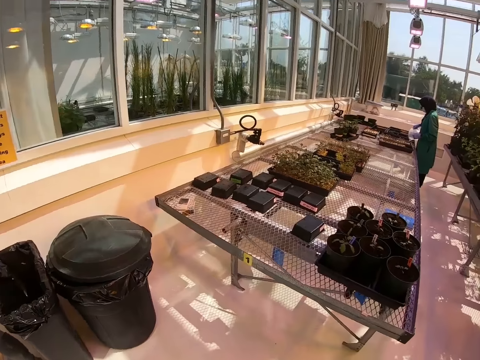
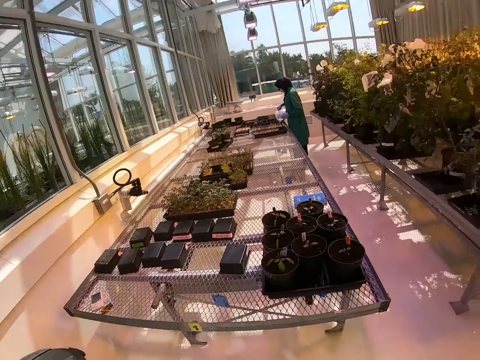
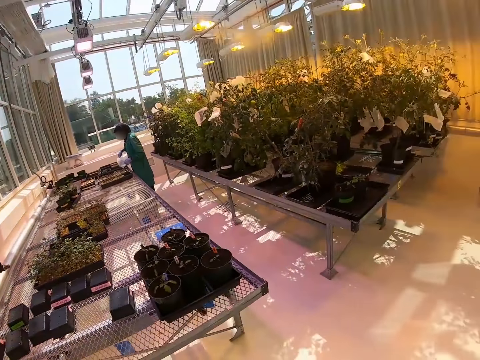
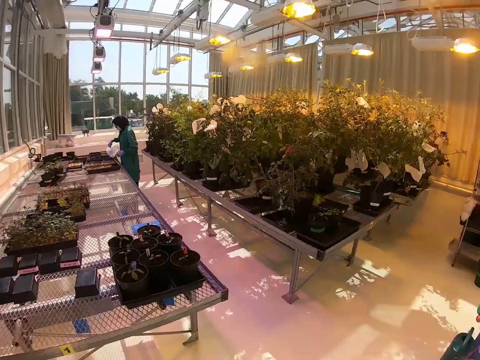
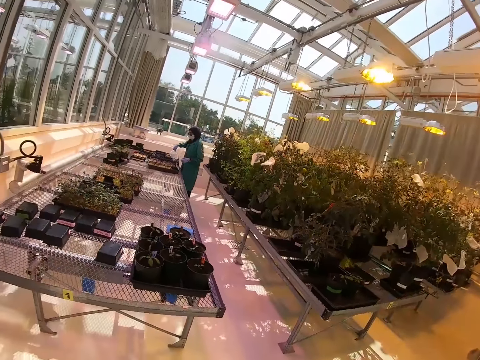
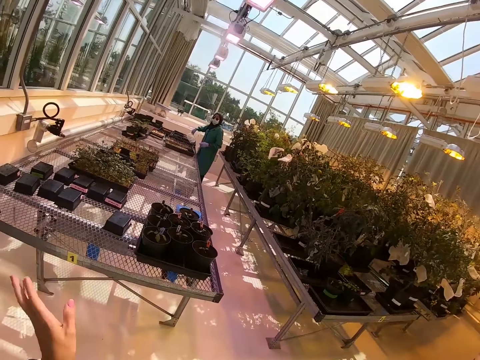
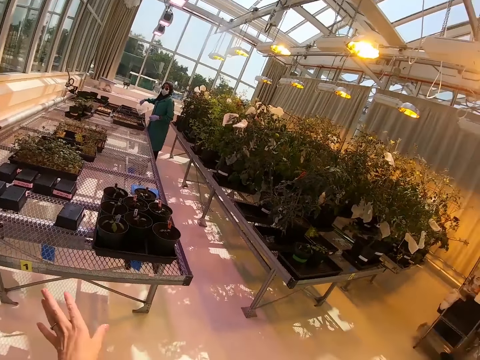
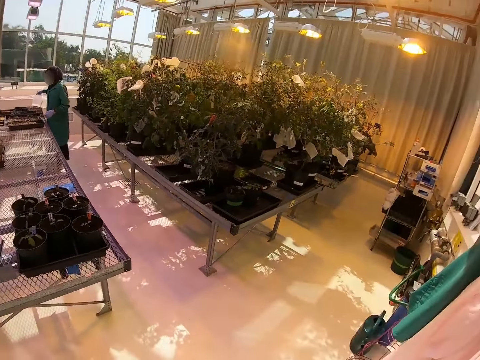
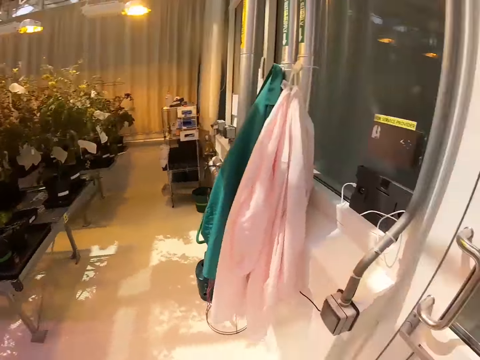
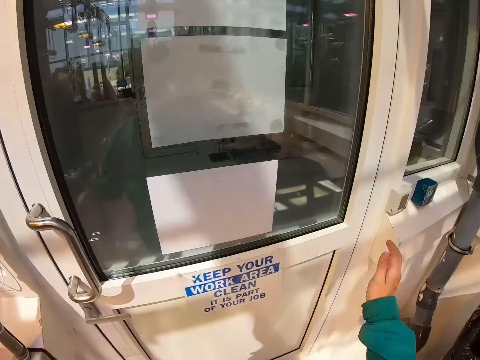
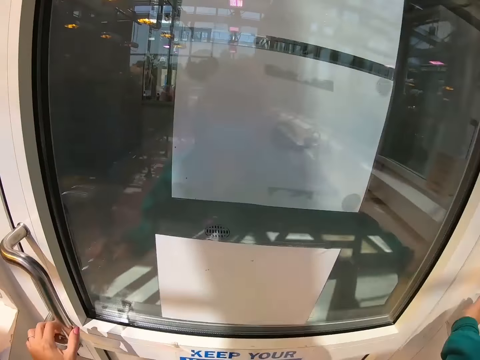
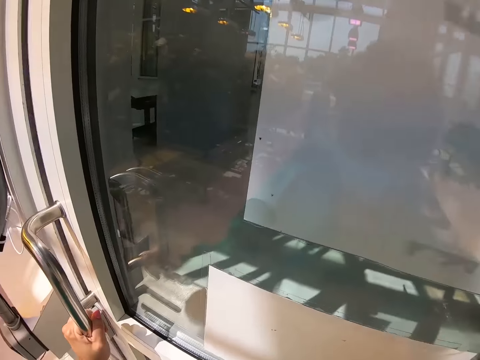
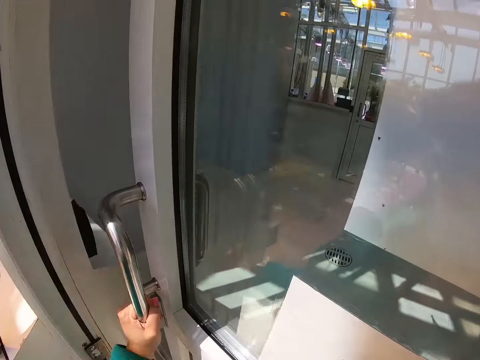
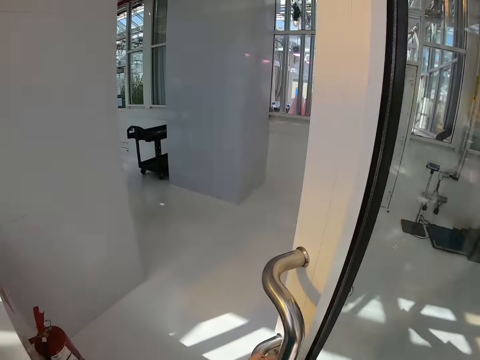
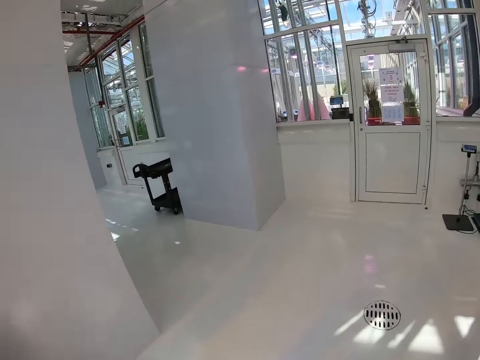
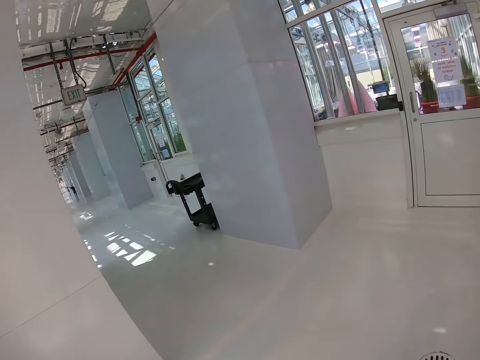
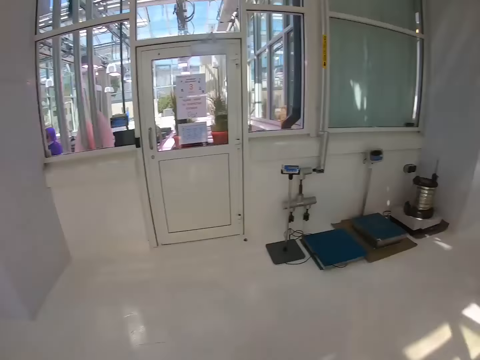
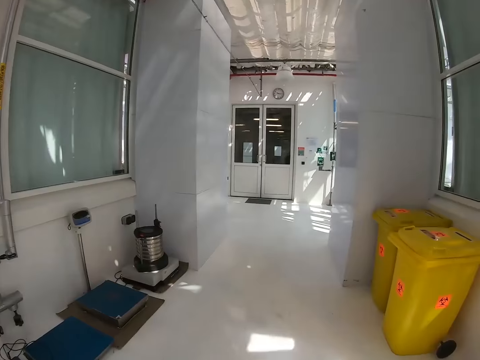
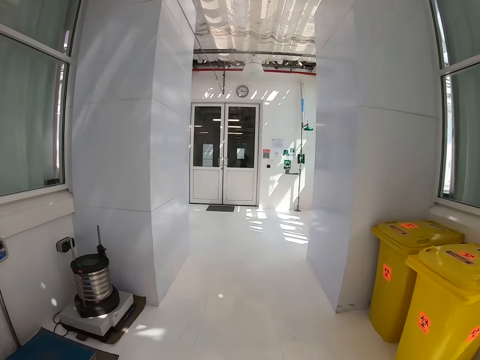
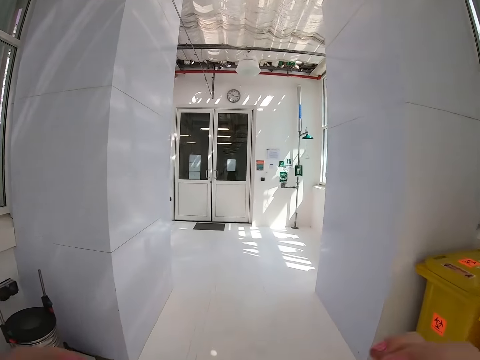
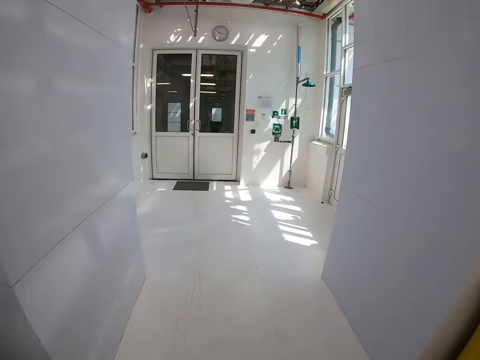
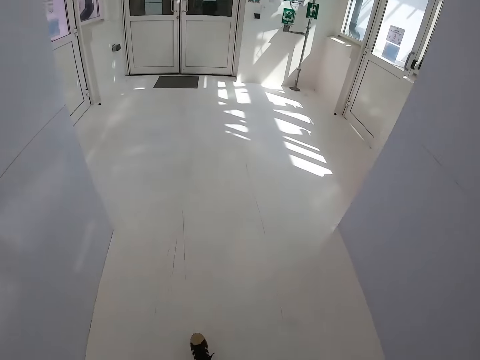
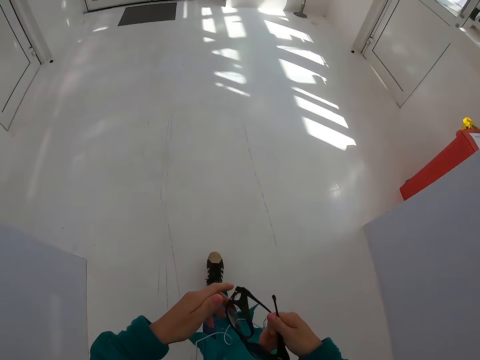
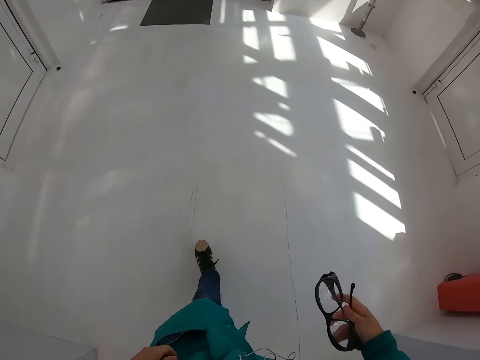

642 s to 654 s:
The camera wearer touches a door in the flower plant room. They open the door. They walk in the other room.

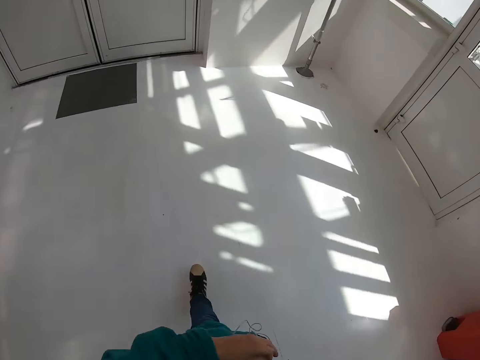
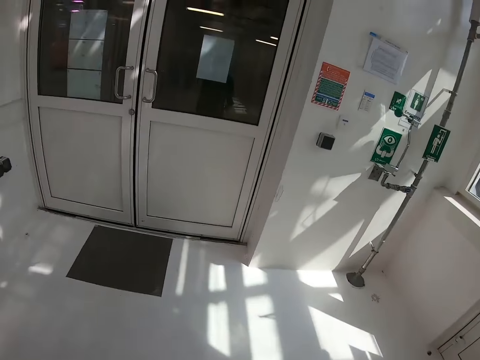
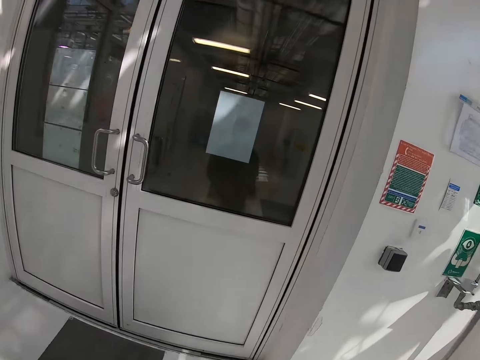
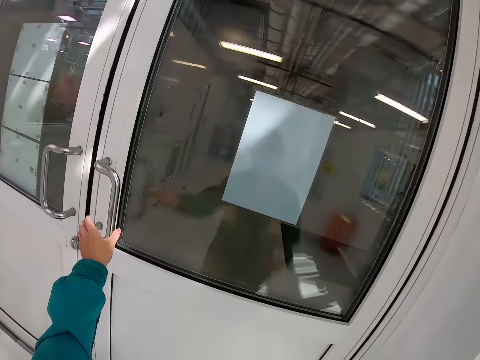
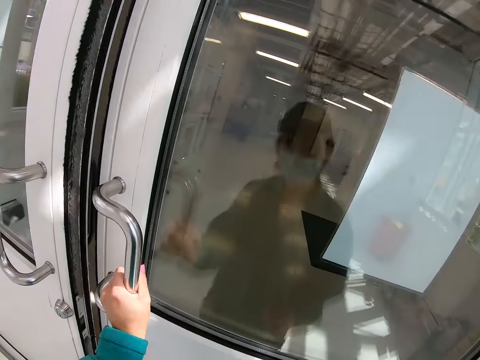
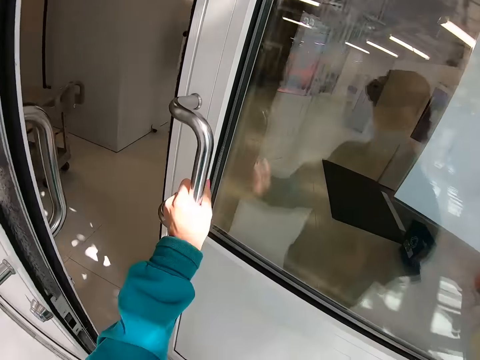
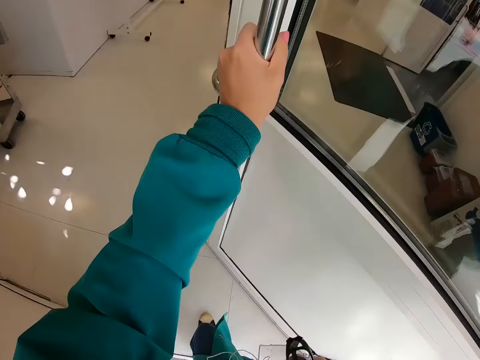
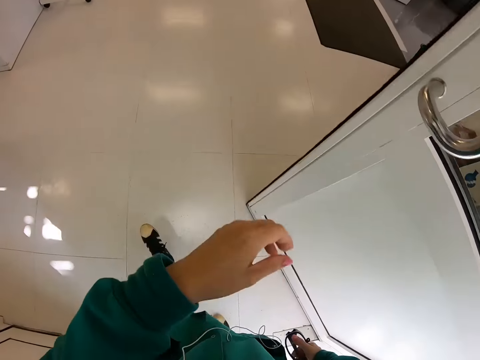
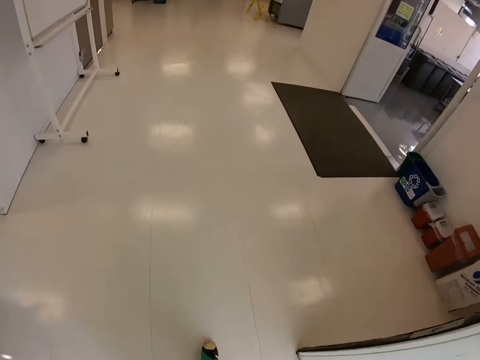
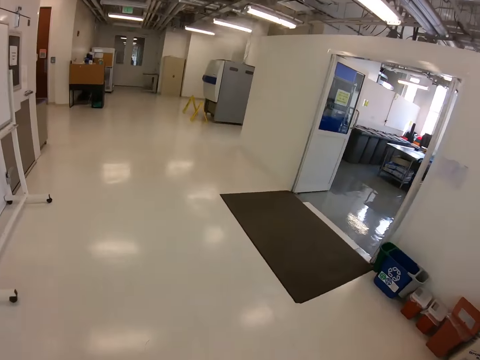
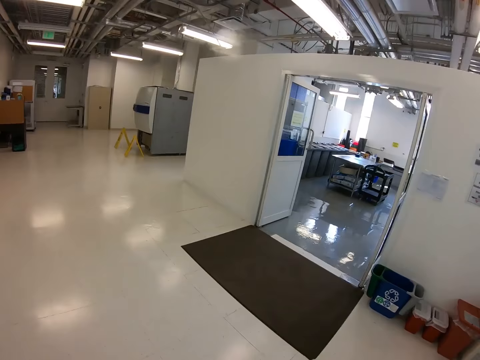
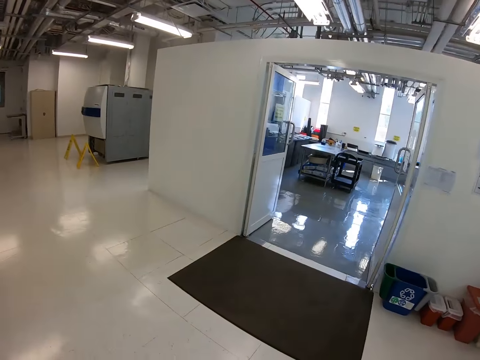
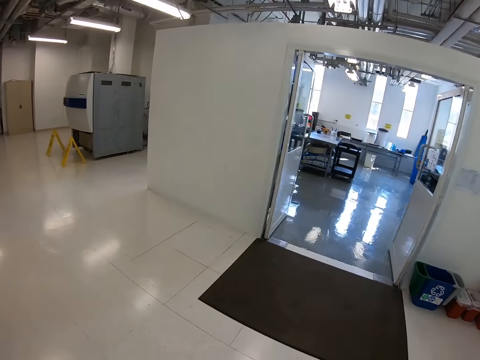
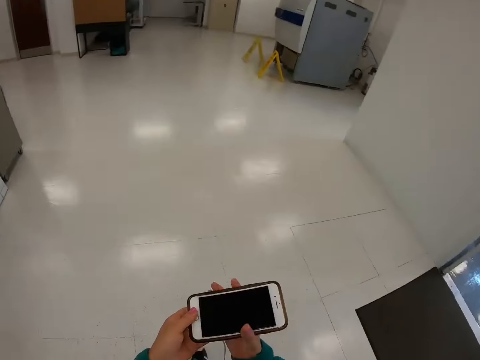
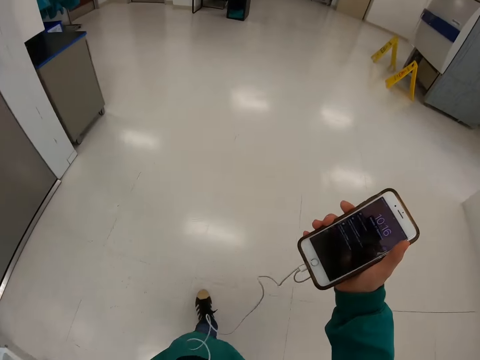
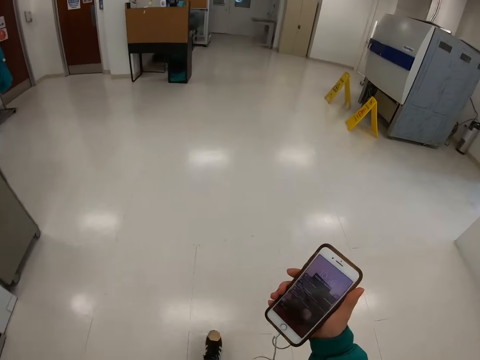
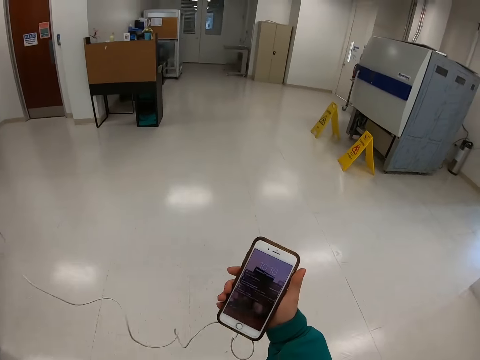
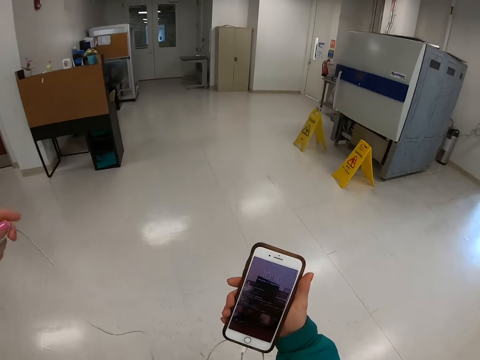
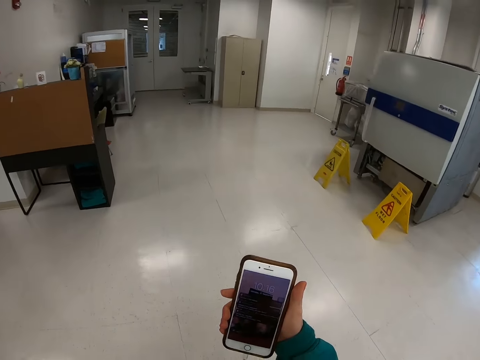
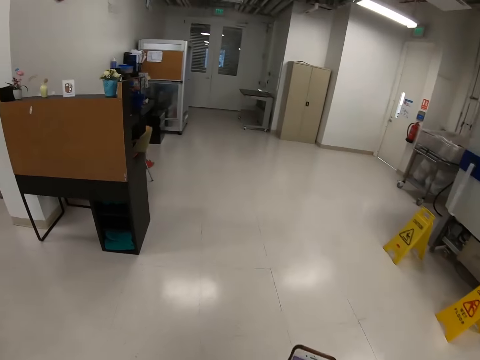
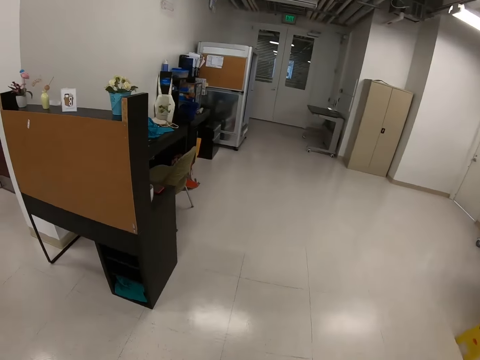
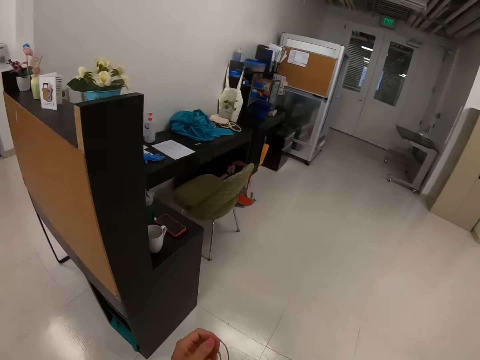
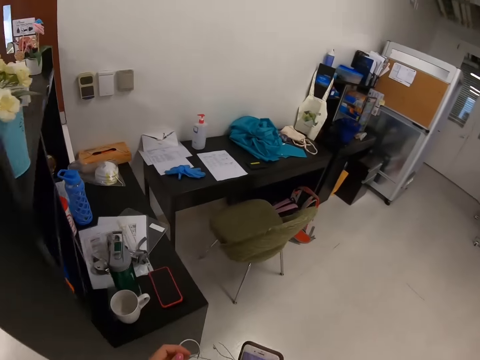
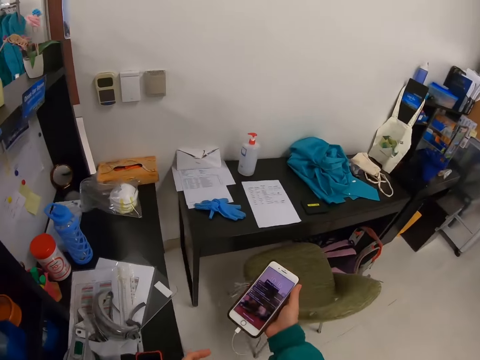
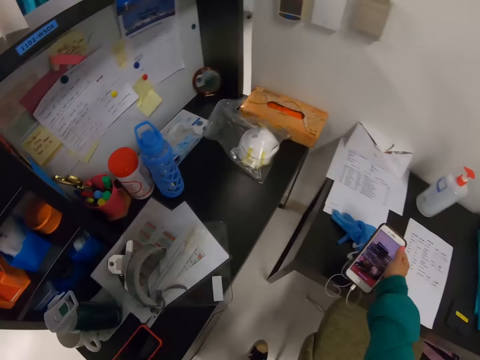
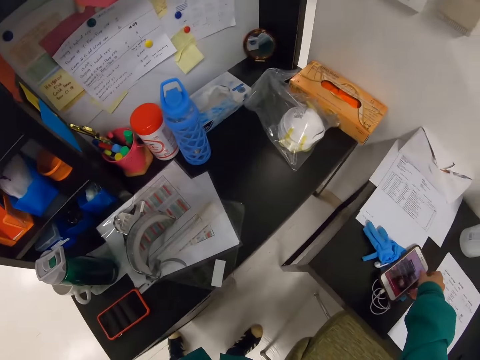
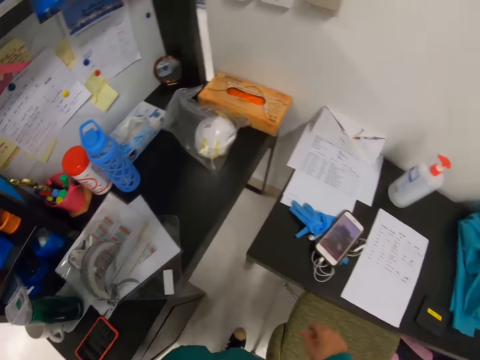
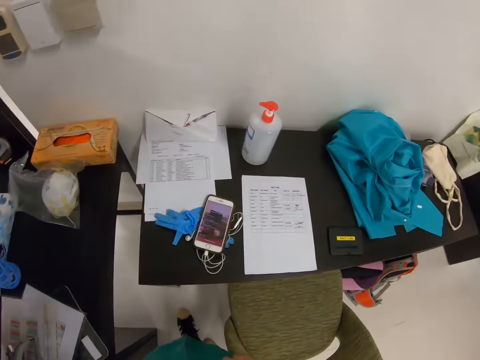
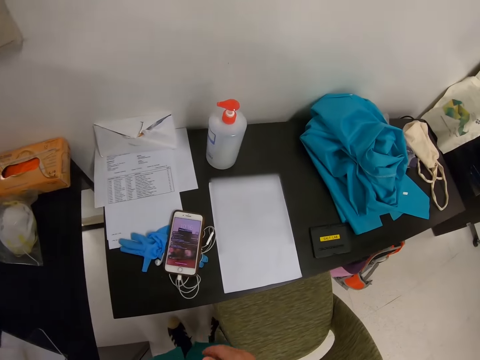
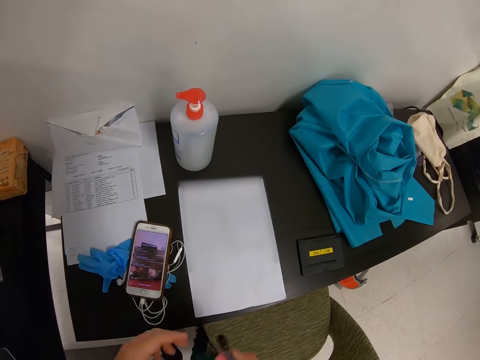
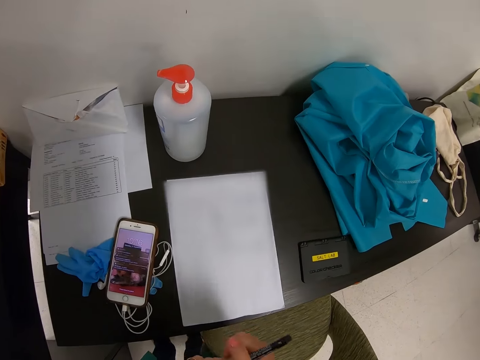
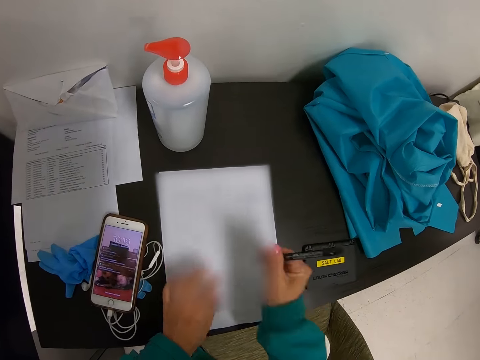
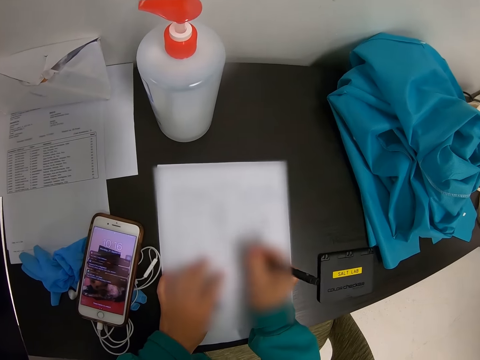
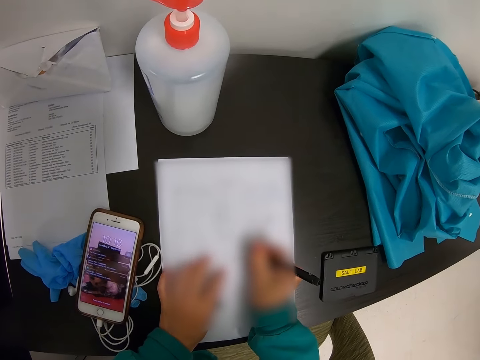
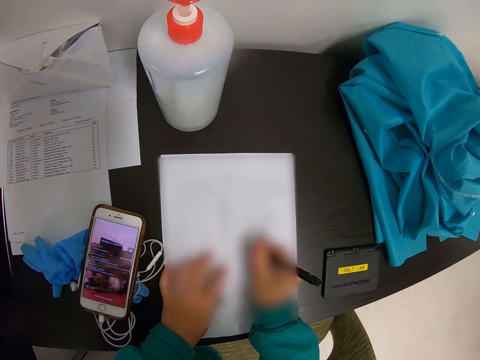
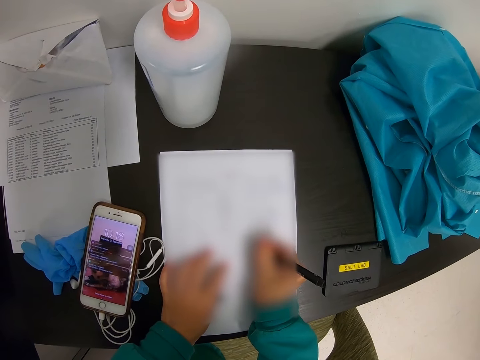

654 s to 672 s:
The camera wearer walks along the corridor. He opens another door of a room. He walks into another room. He holds a phone. He puts his phone on the table. He stands on the floor. He writes on the piece of paper on the table with a pen.
